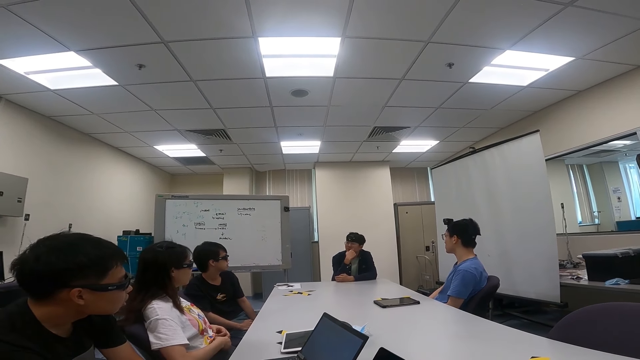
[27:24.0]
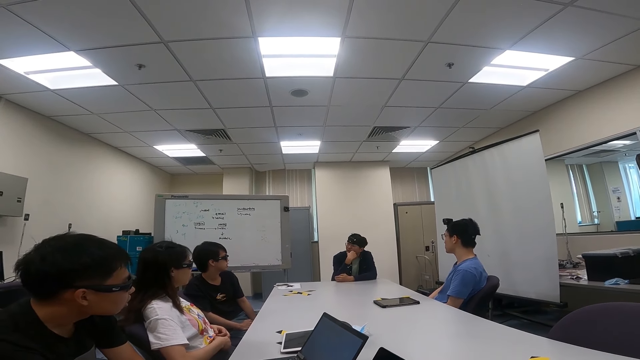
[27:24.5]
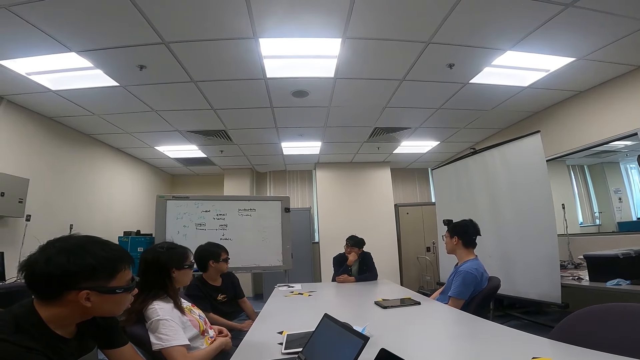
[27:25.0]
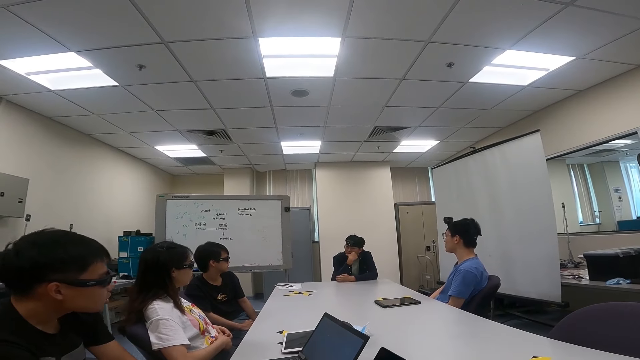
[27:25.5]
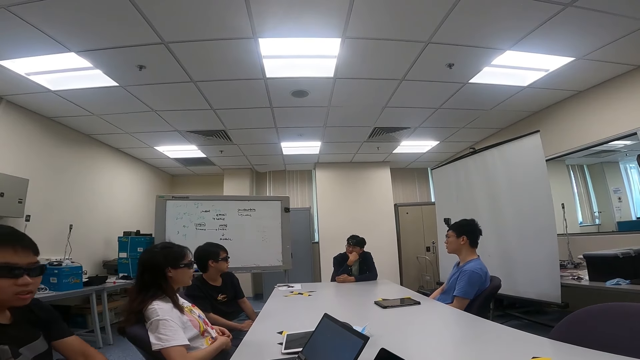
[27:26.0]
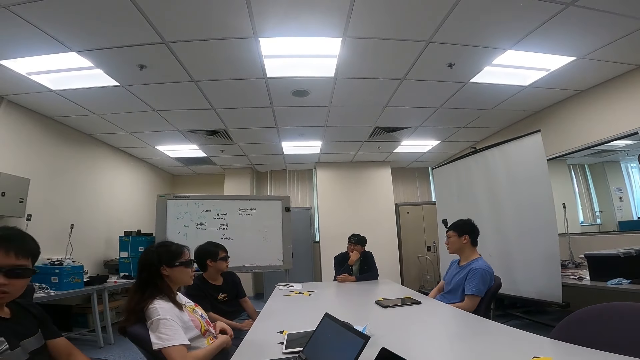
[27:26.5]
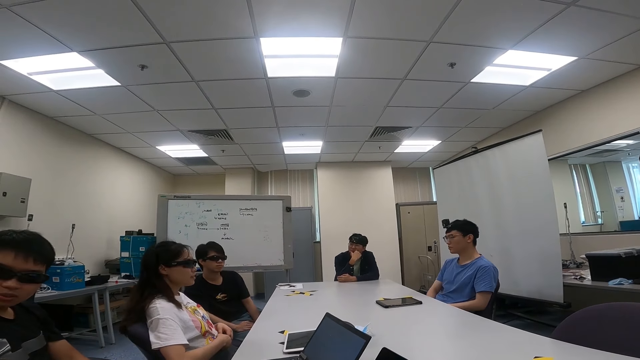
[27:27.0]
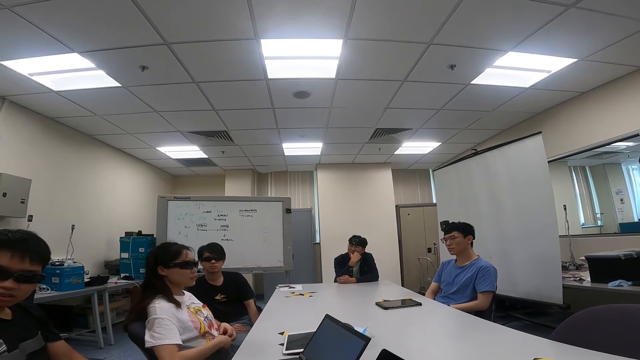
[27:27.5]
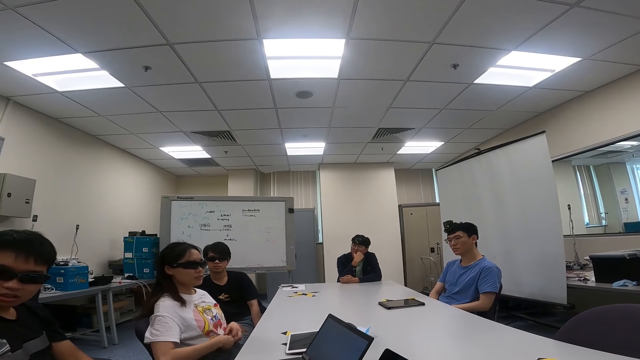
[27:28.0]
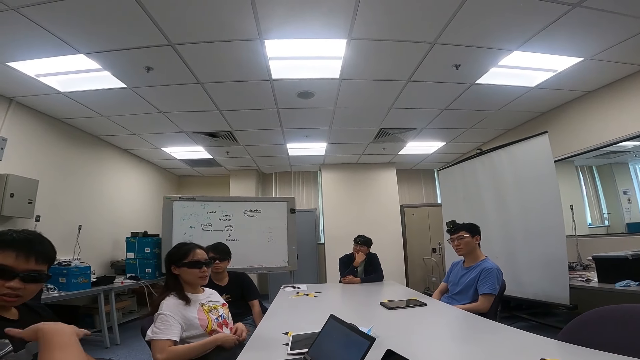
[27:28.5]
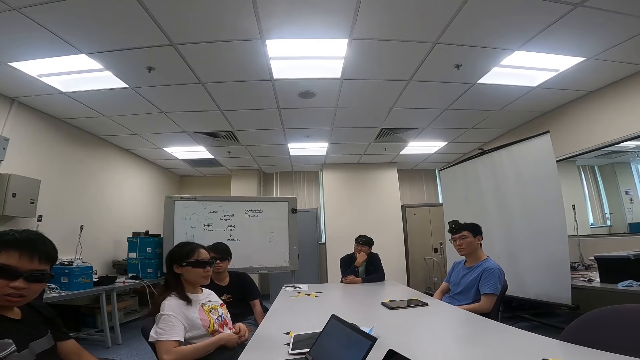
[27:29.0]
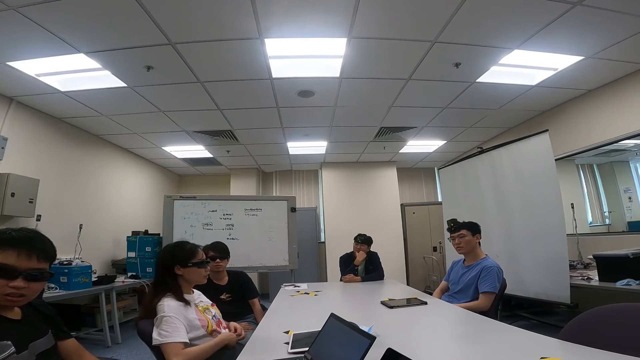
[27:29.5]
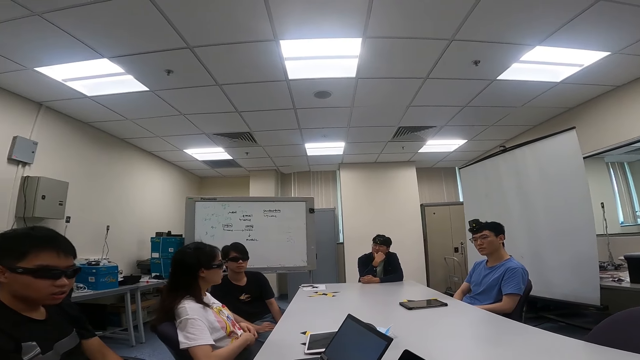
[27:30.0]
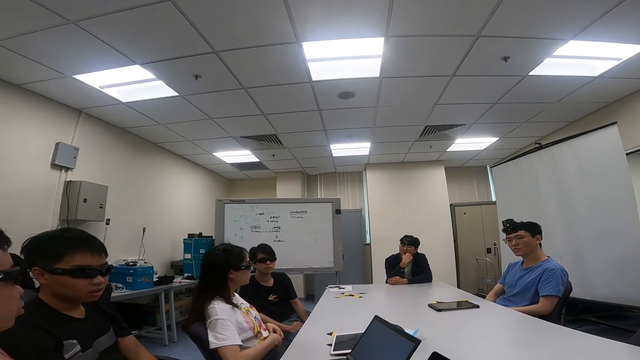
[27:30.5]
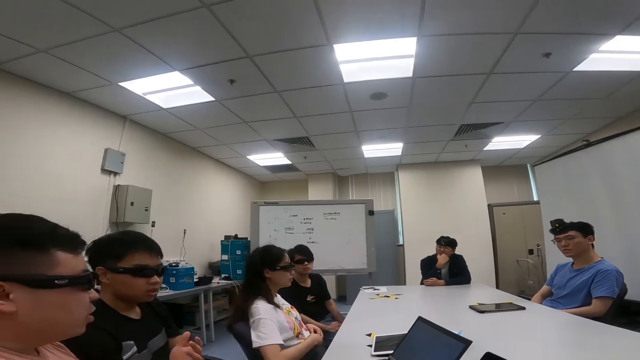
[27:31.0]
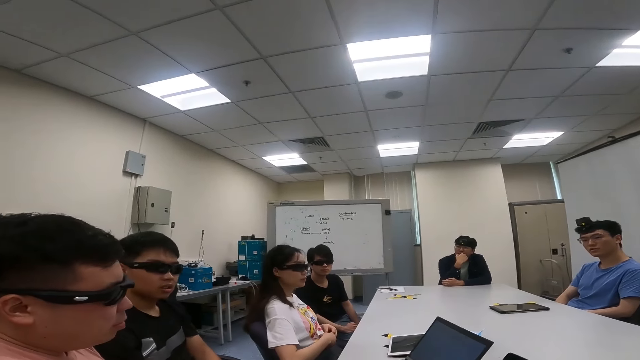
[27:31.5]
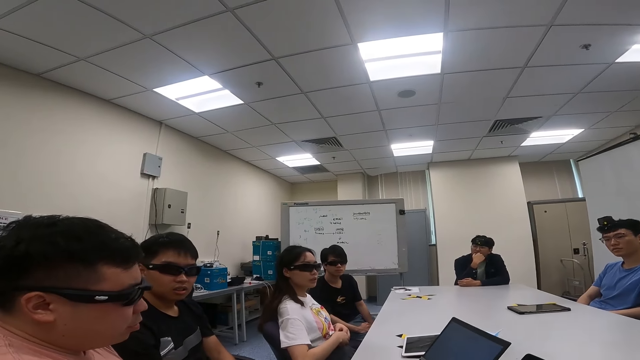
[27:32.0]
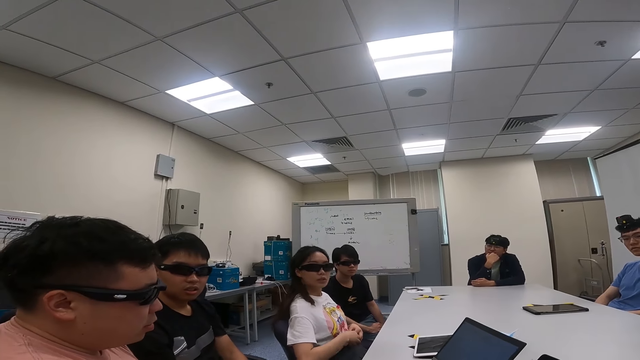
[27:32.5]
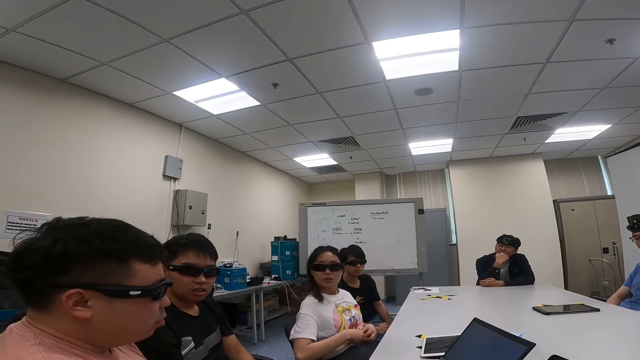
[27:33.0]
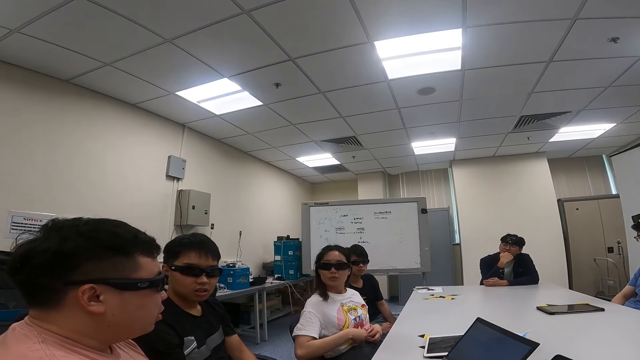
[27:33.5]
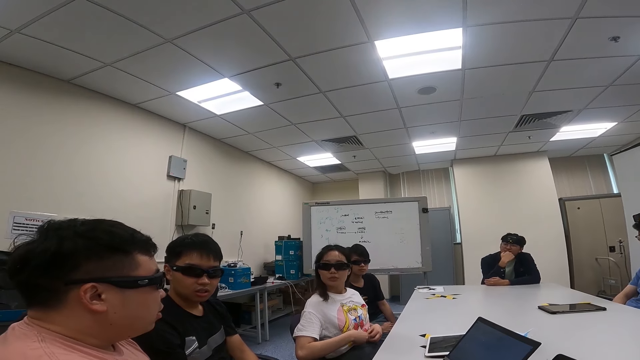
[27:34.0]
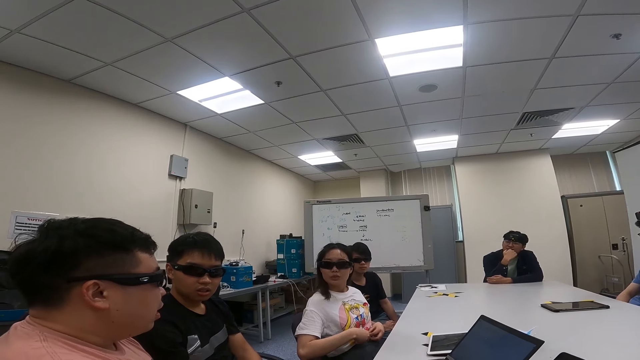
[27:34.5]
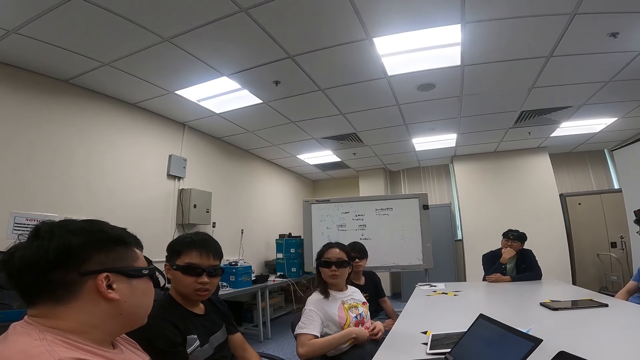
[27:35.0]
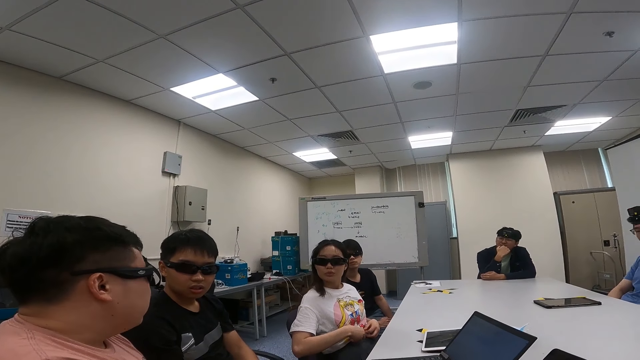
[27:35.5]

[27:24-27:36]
A man looks at another man. The other man nods his head. A third man moves backwards. A fourth man nods his head. The first man looks around. The third man talks to a fifth man. The second man turns around. The fourth man swings a chair. A woman swings a chair. The second man looks around. The fifth man uses gestures. The third man looks around. The fifth man uses gestures and addresses the board members. The fifth man looks around. The woman looks around.

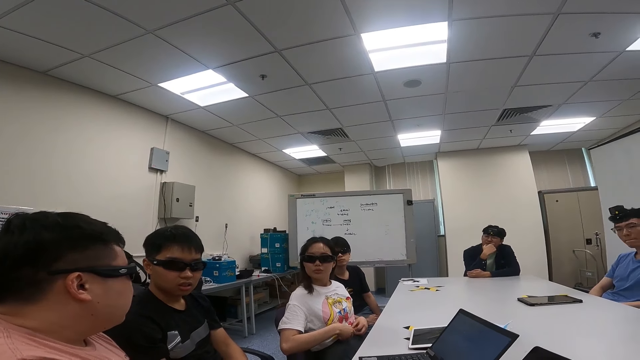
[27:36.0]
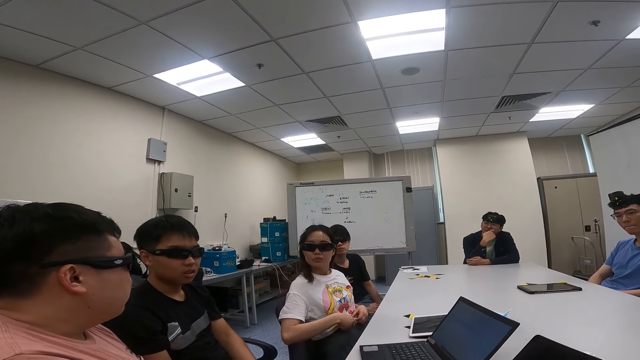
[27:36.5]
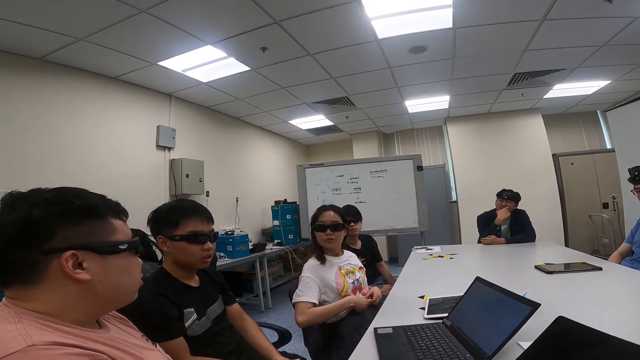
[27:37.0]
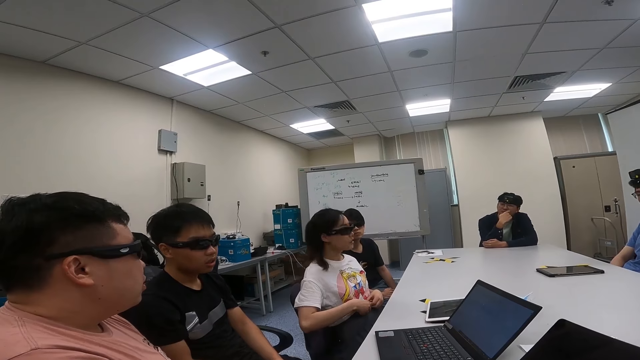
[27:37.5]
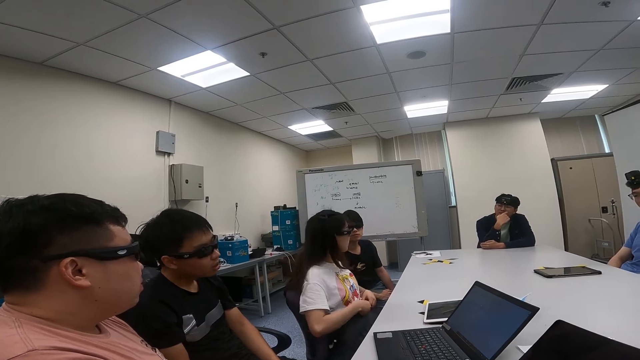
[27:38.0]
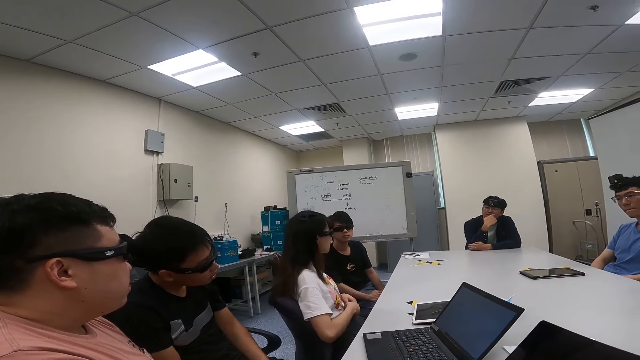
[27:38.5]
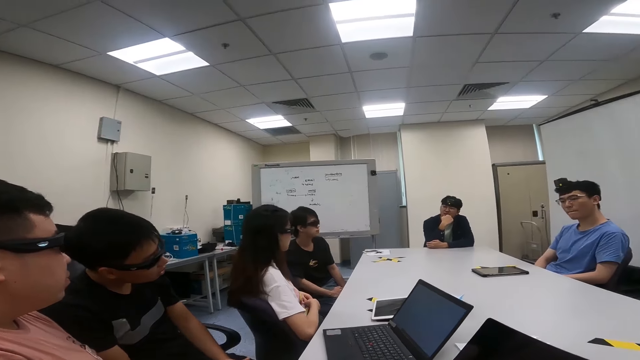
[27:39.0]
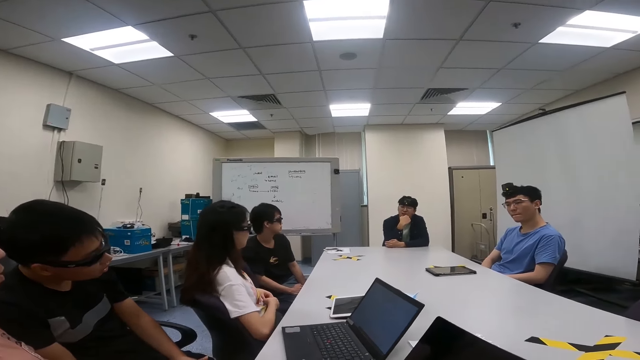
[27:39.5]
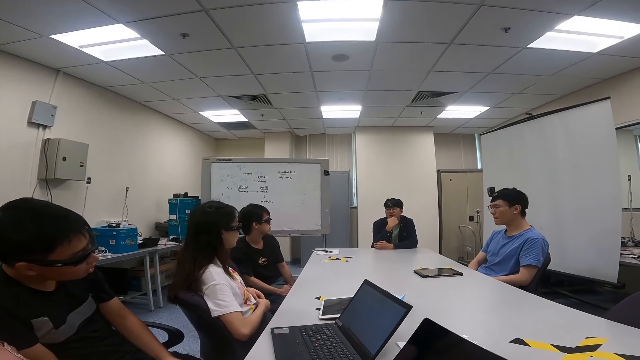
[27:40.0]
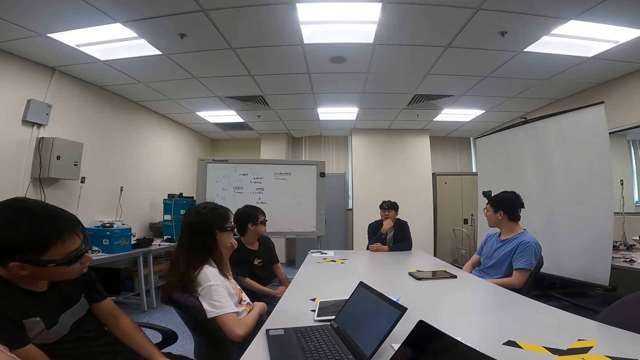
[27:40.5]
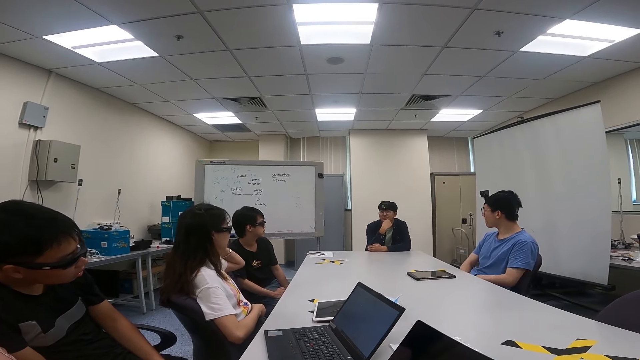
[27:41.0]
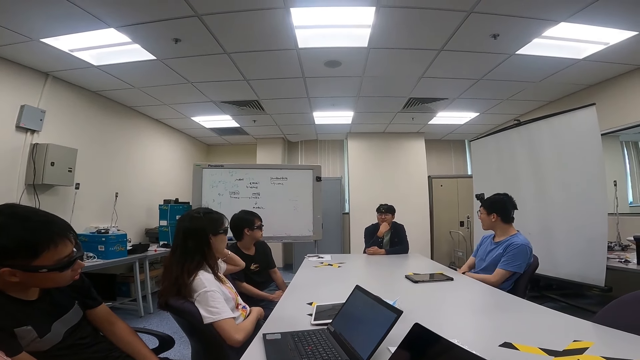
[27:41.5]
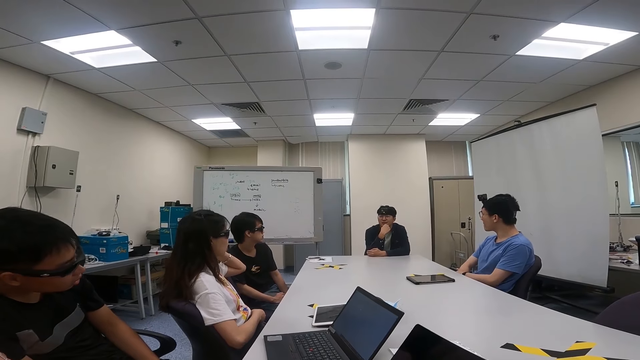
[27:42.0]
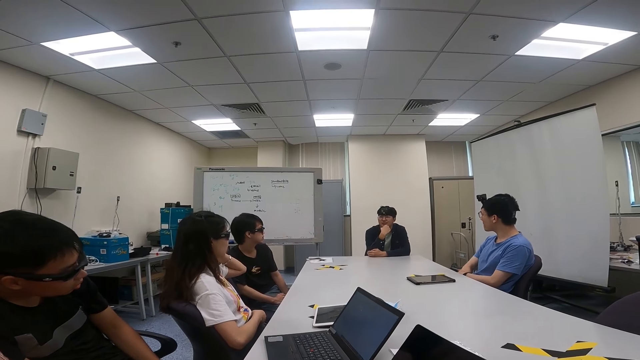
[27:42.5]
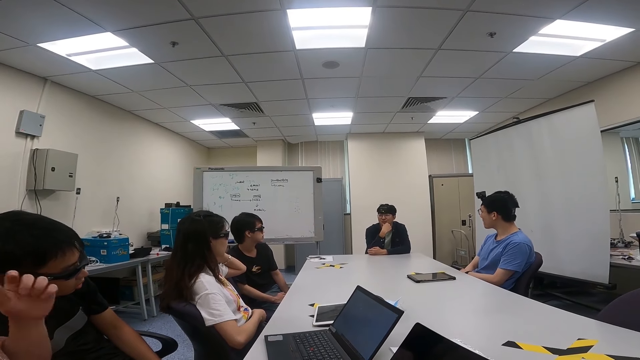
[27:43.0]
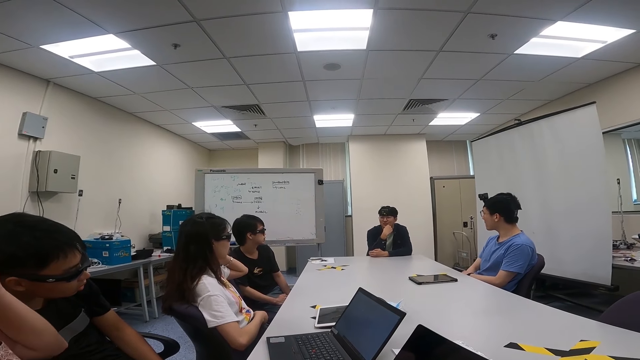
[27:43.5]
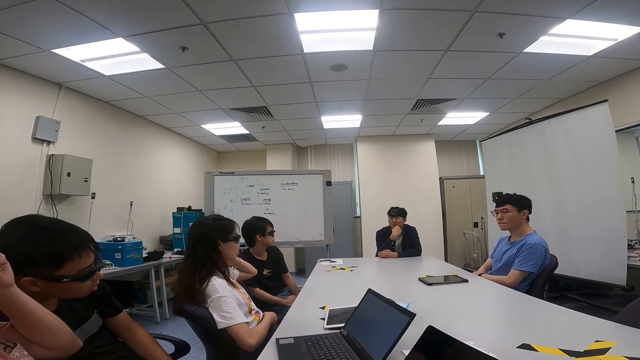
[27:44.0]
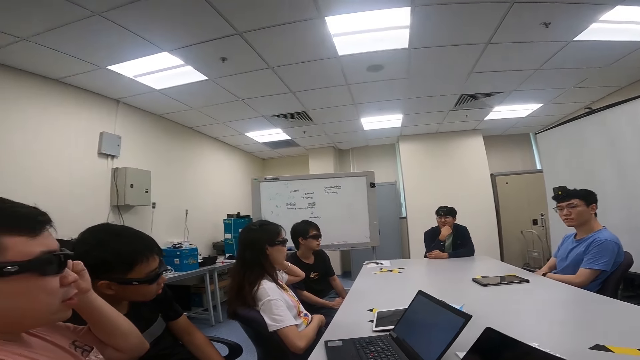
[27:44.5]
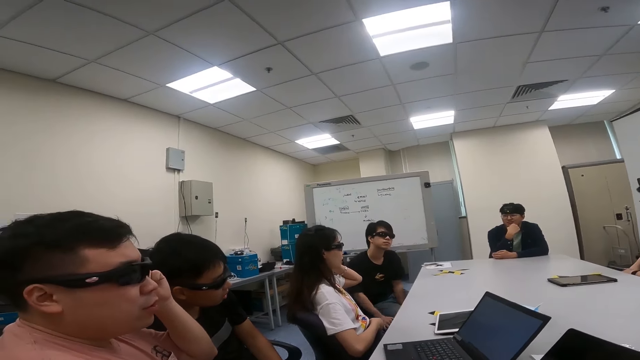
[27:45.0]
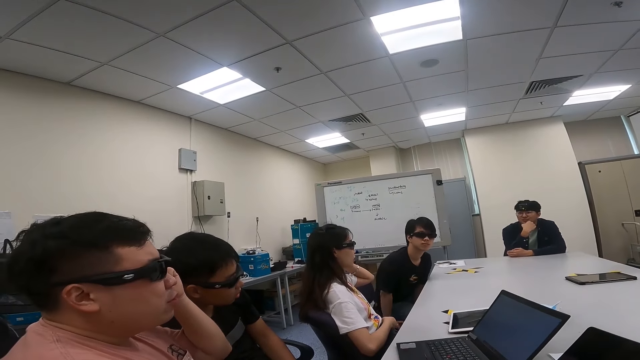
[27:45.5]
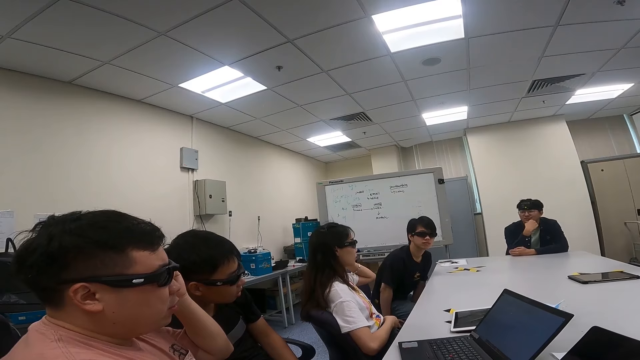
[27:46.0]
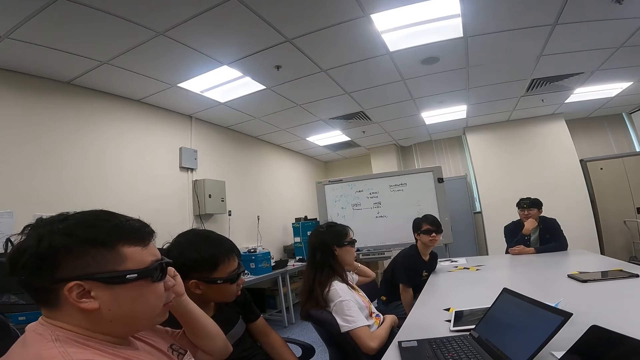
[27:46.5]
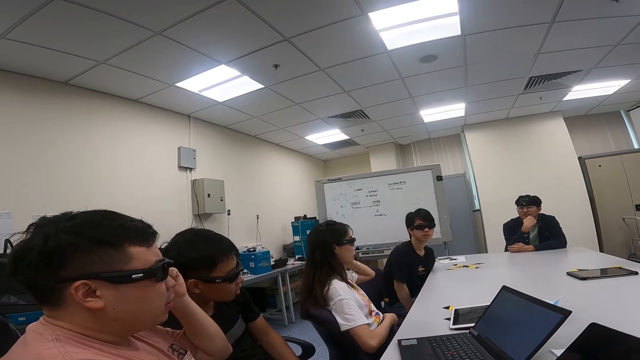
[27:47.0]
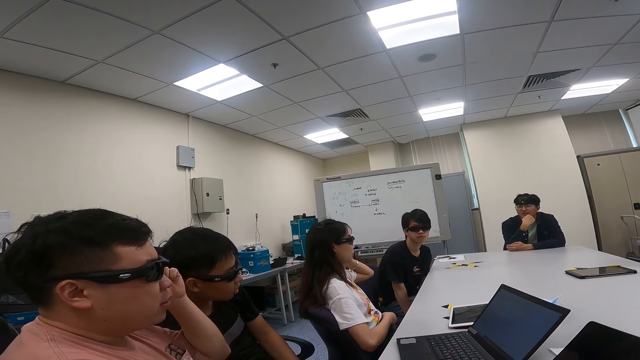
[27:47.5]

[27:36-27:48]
A man talks to another man. A woman turns around and swings a chair. The first man looks around. A third man turns around. A fourth man addresses the board members. The third man looks around. The woman lifts her hand upwards. A fifth man looks around. The fifth man moves his hands. The woman lifts her hand upwards. The fifth man looks around. The second man addresses the board members. The third man moves forward. A person talks to other people.
